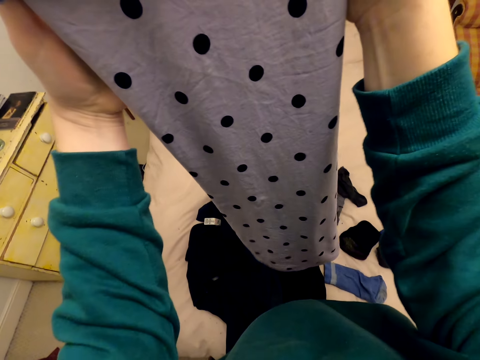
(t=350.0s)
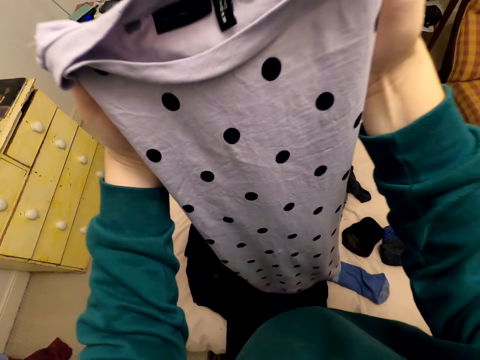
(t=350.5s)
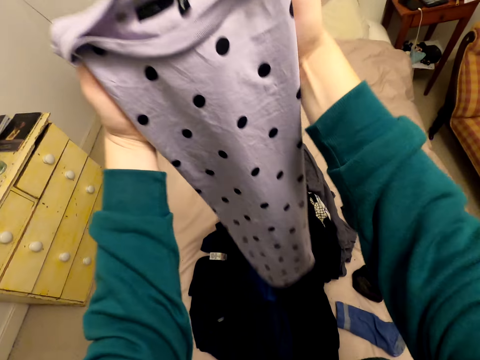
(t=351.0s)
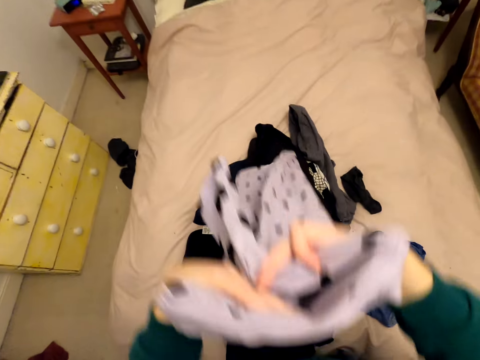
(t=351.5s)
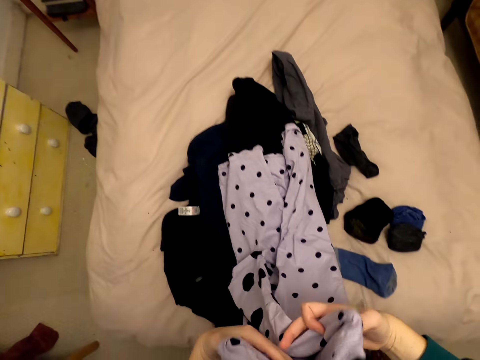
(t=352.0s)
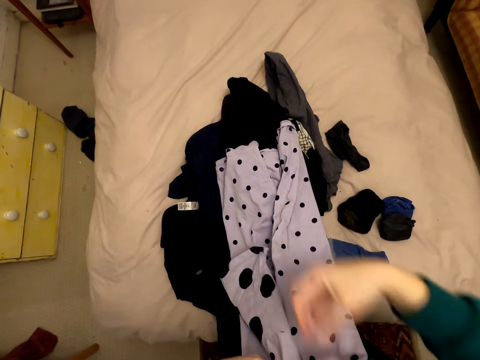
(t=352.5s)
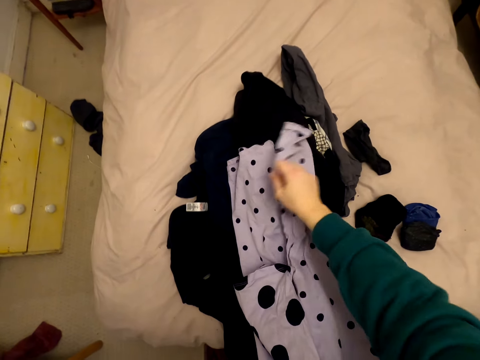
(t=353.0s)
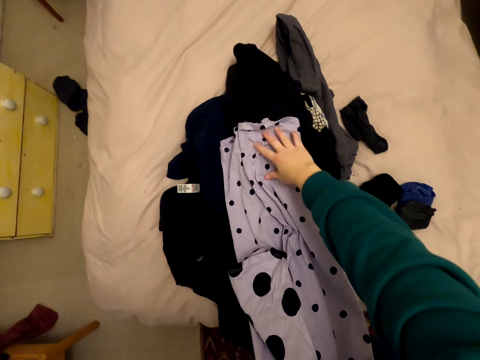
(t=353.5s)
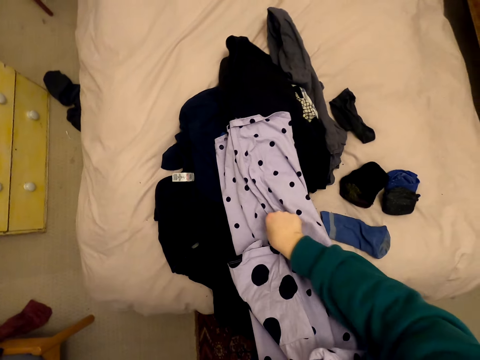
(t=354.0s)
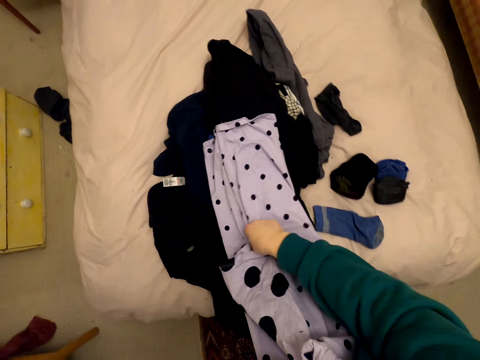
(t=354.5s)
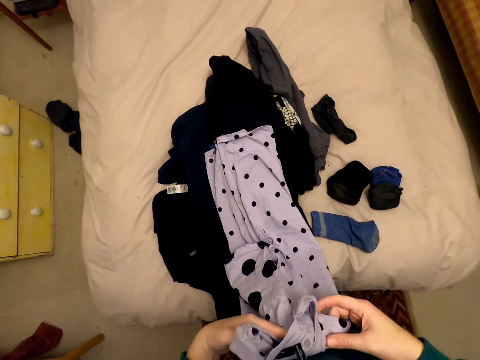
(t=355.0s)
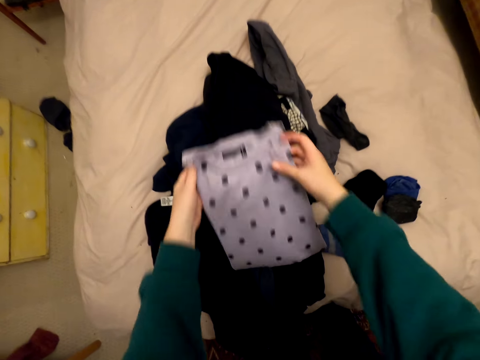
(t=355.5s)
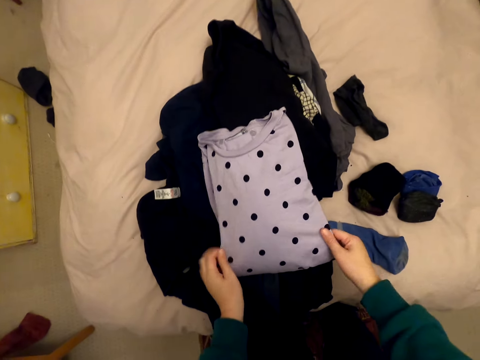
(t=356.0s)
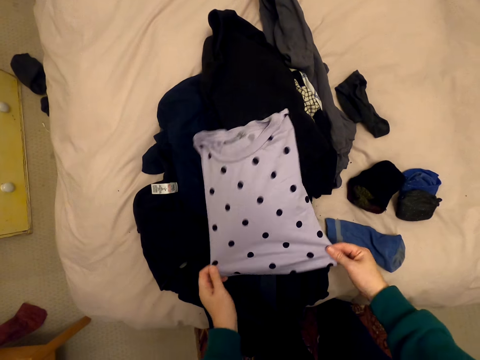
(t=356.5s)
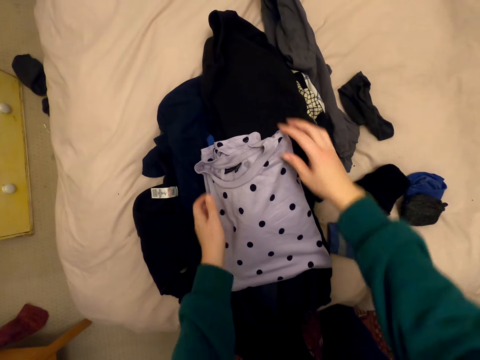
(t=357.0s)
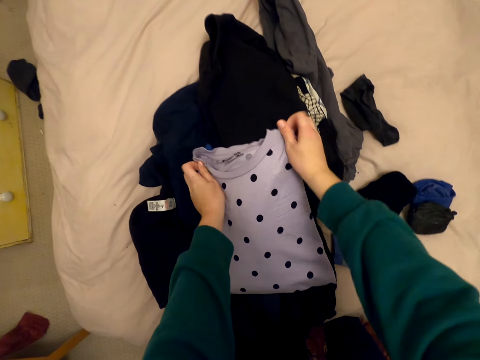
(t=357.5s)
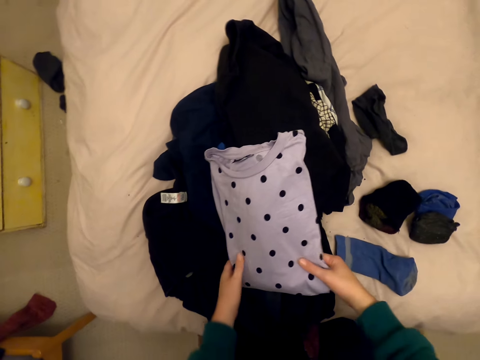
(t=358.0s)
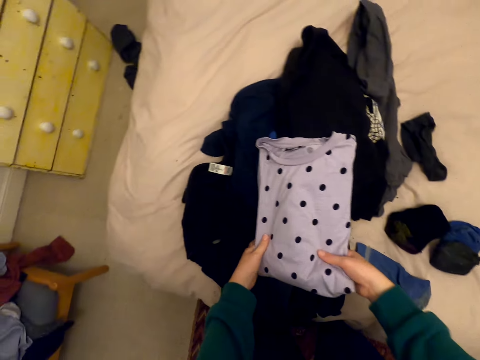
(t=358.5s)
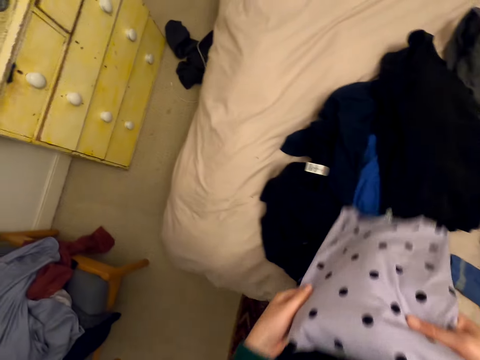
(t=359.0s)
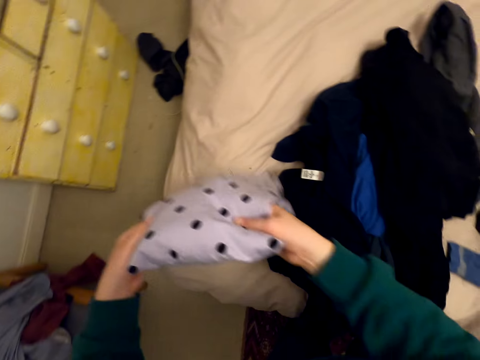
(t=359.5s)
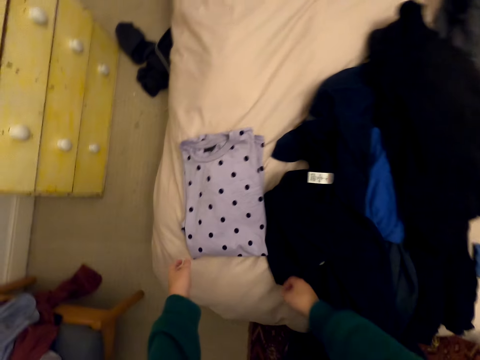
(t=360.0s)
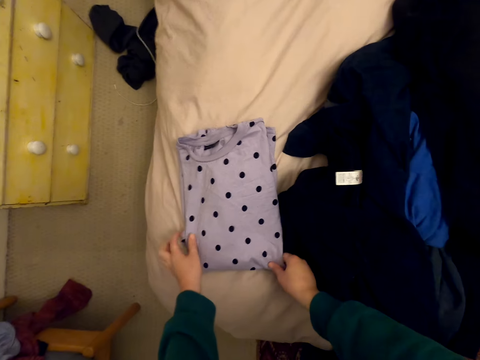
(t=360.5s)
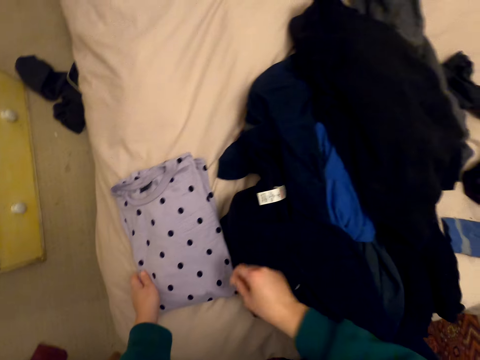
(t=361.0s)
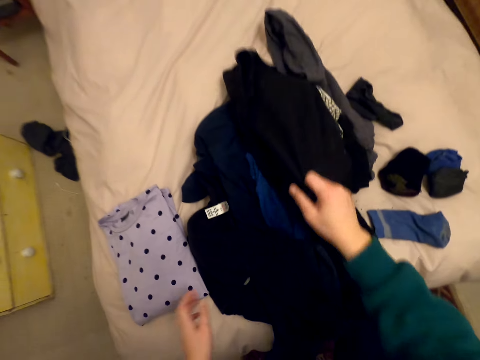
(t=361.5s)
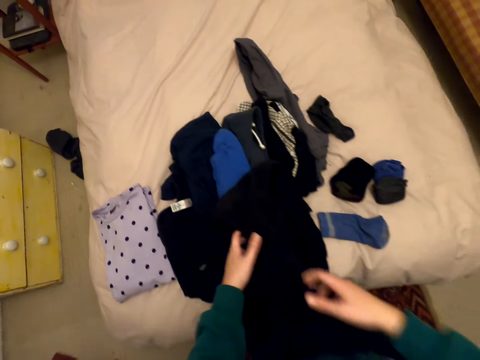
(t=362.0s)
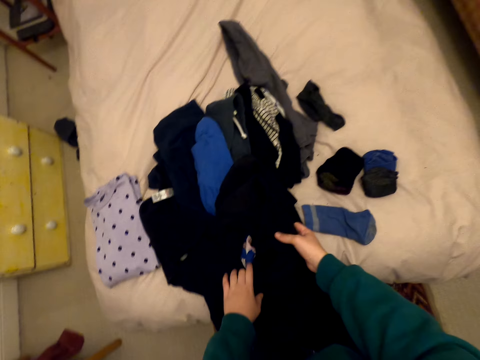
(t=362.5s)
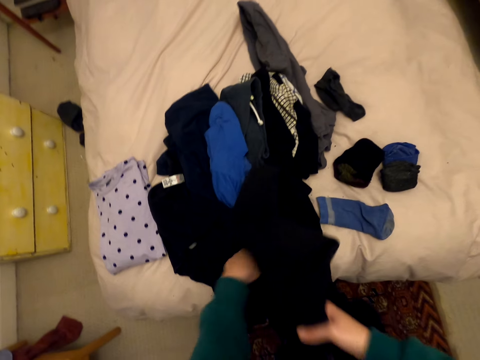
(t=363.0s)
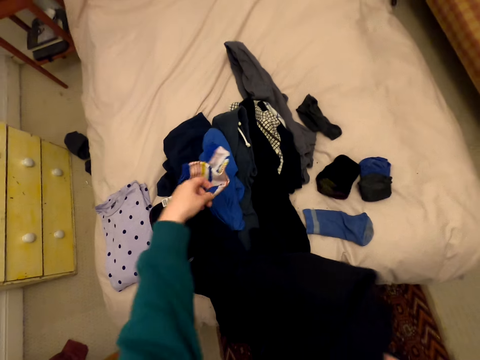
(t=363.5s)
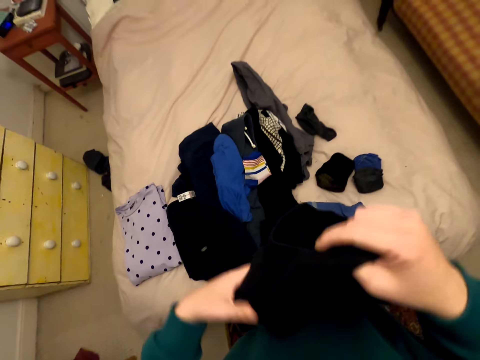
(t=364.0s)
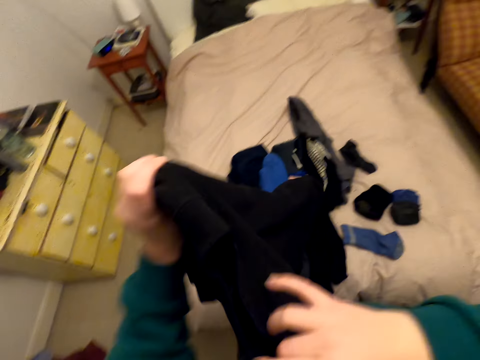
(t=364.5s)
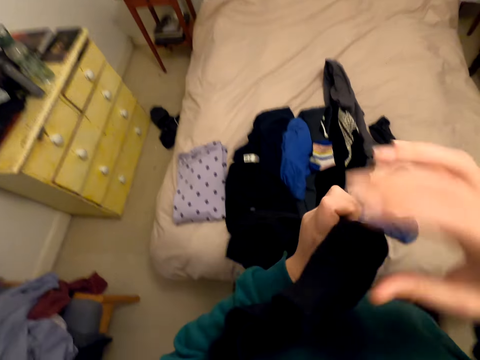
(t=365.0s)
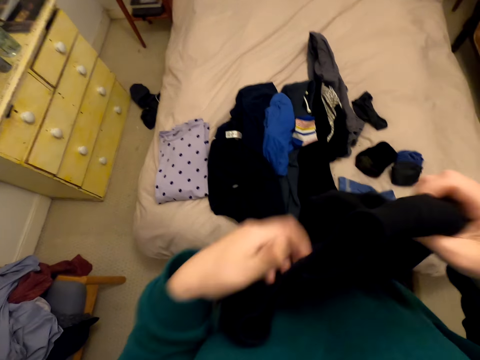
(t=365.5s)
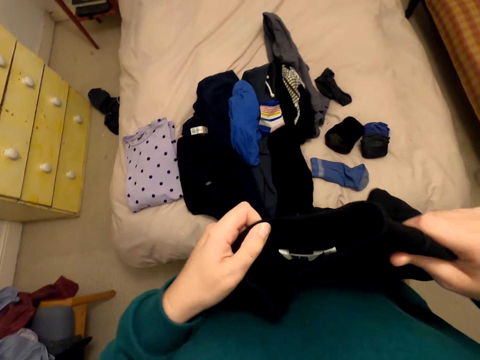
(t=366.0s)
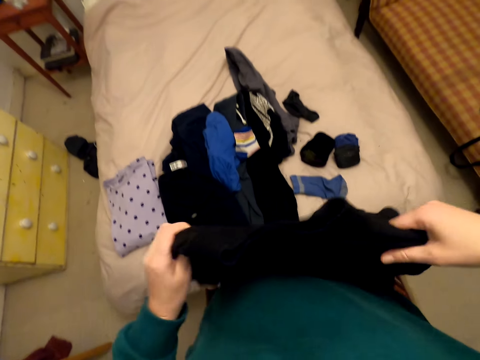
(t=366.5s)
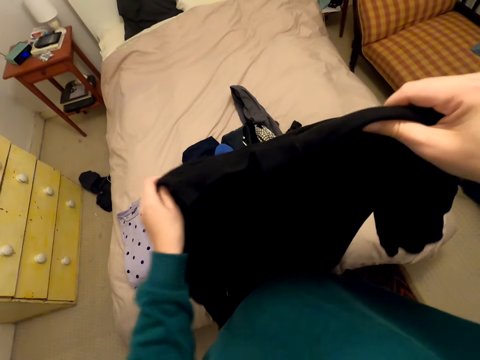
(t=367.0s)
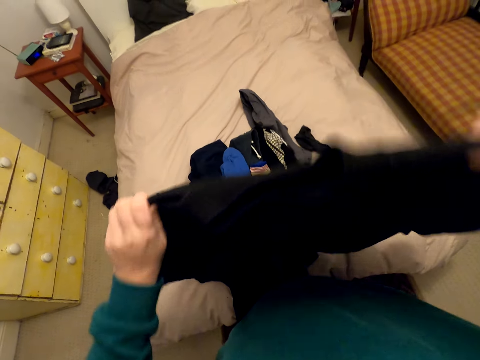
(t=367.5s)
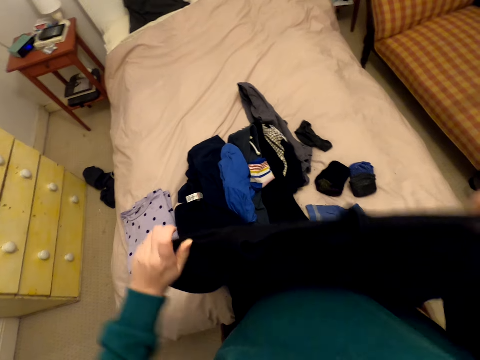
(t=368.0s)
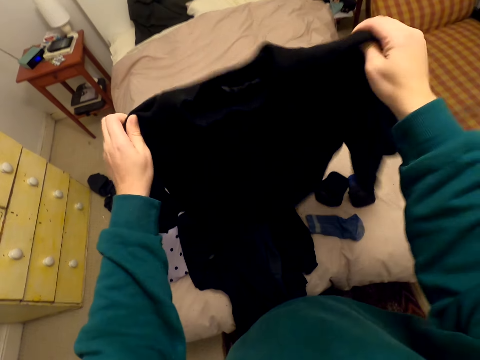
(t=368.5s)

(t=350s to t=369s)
The camera wearer folds the T-shirt. She puts the T-shirt on the bed. She folds the T-shirt. She holds the T-shirt. She drops the T-shirt. She picks up the cloth or sweater from the bed. She picks up a sock and drops the sock. She moves the cloth in her hands. She folds the sweater.

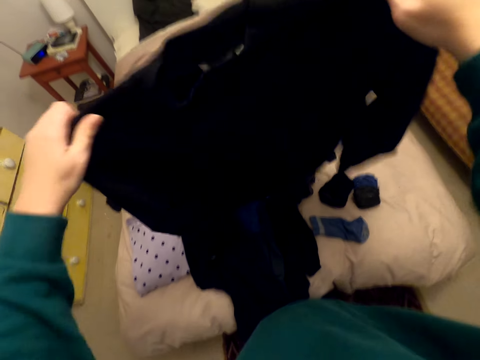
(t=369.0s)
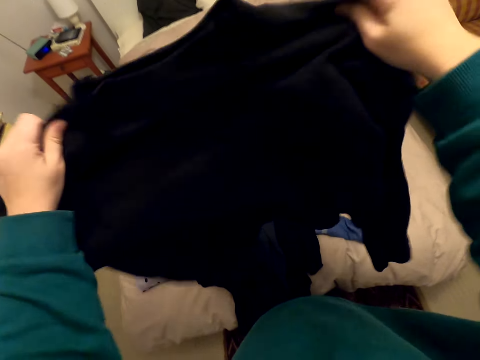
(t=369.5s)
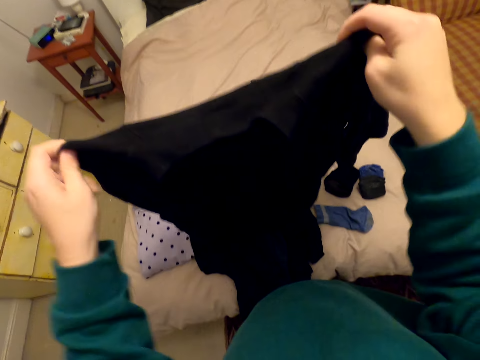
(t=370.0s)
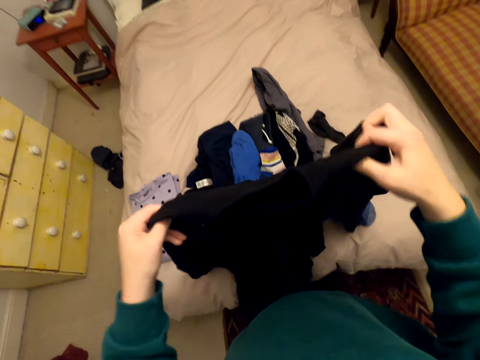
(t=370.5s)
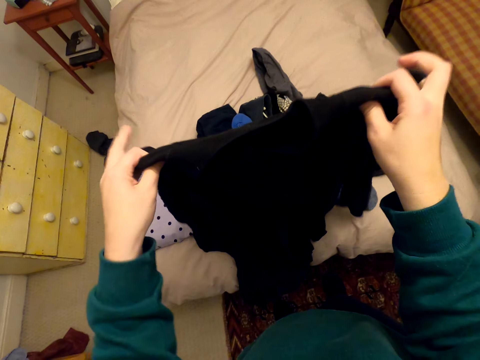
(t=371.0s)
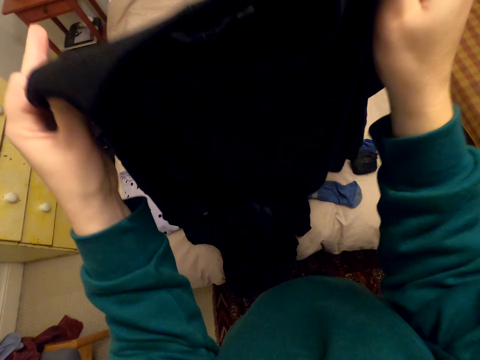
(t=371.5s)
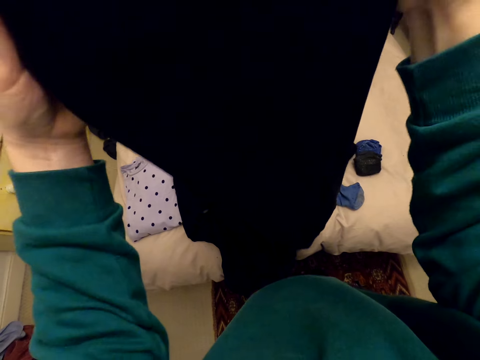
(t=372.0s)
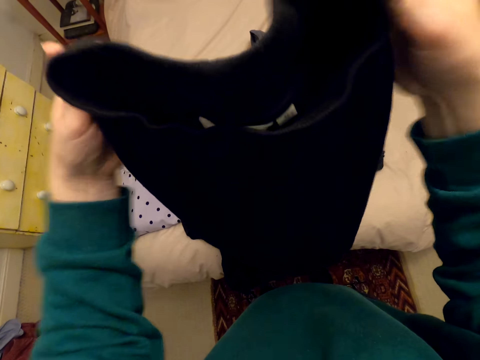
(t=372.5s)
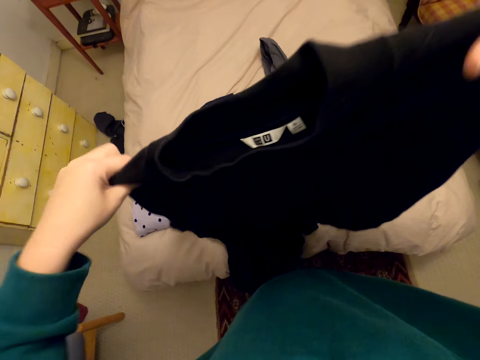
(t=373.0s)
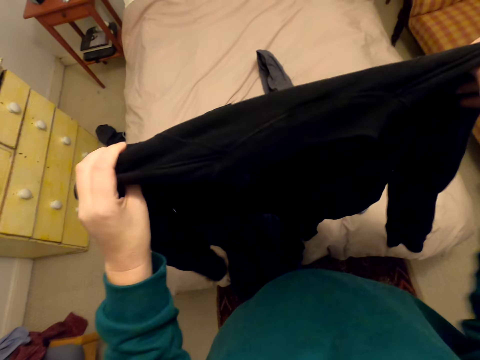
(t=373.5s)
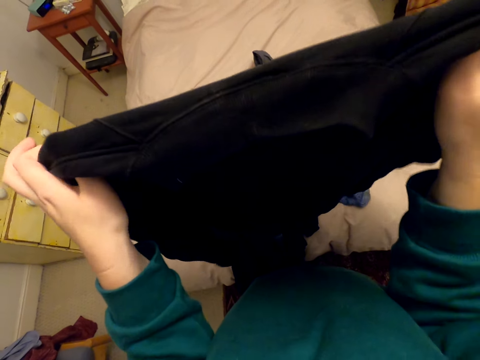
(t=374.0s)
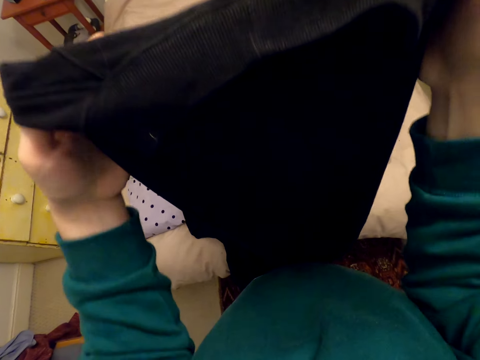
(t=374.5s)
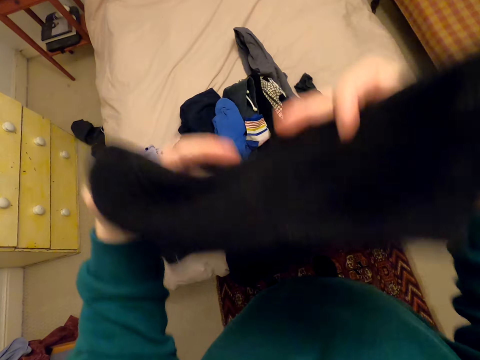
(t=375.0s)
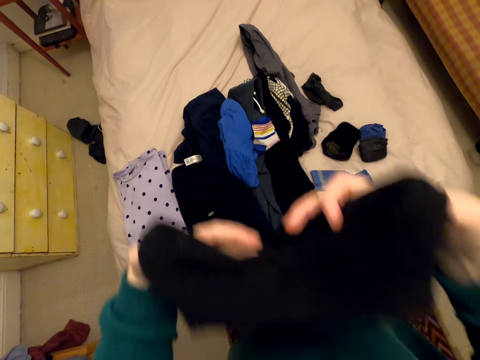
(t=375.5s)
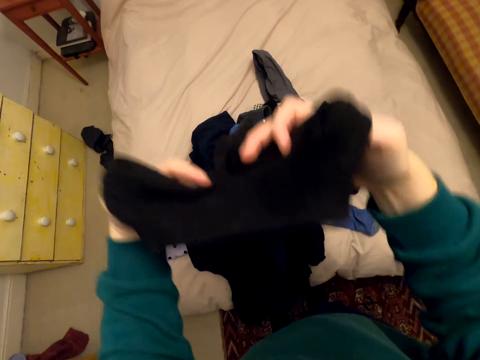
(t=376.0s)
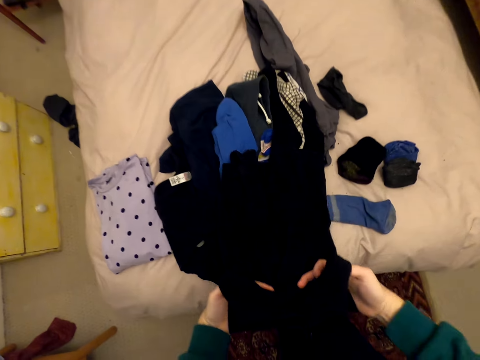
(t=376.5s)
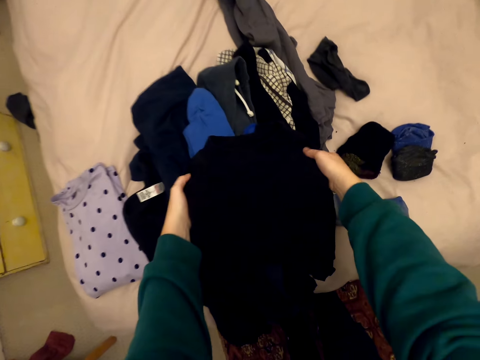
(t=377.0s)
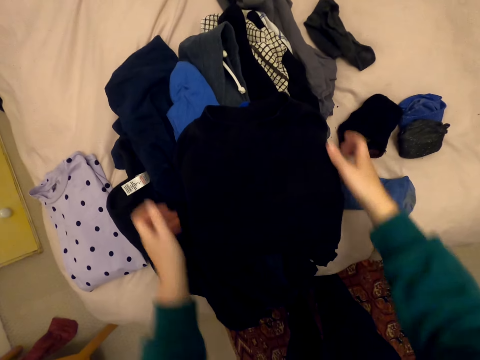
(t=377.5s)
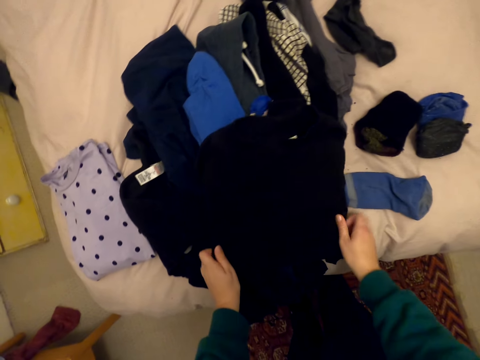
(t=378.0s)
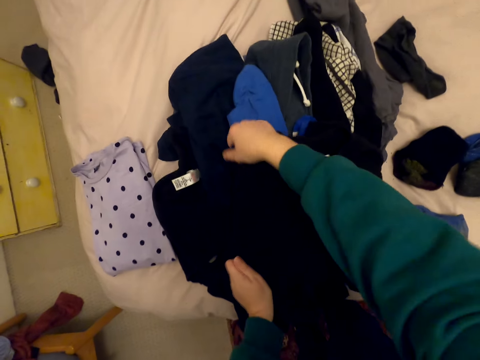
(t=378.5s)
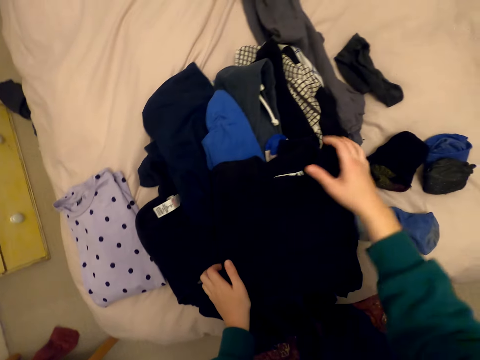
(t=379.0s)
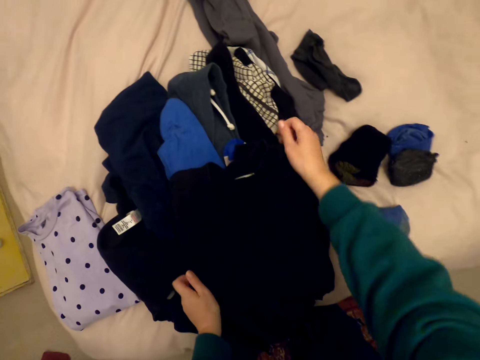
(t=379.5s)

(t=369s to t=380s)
The camera wearer puts the sweater on the bed. They fold the cloth on the bed.
